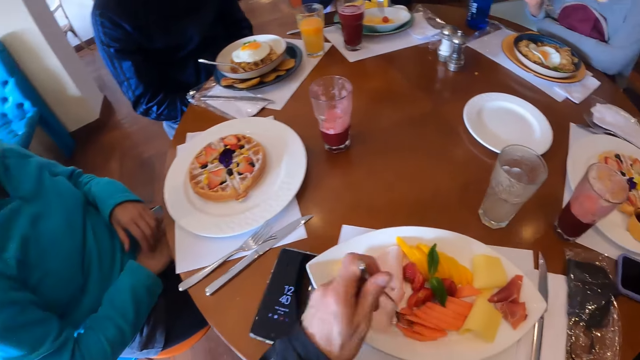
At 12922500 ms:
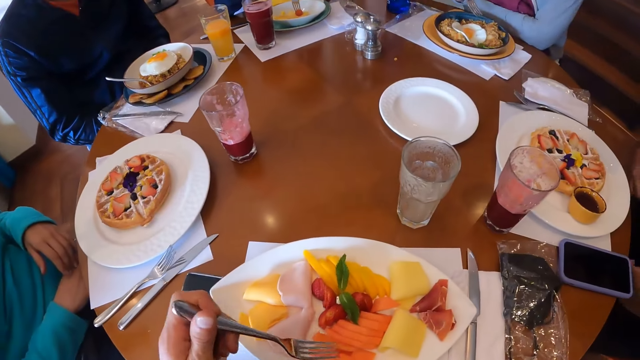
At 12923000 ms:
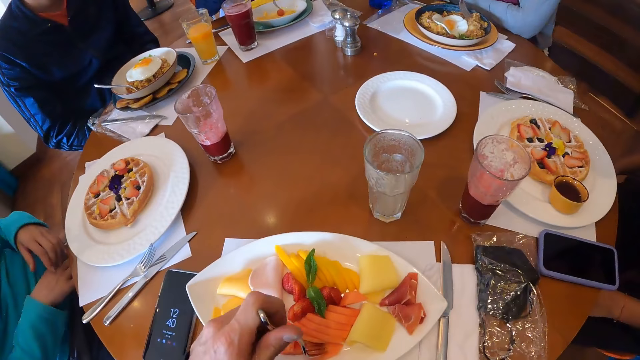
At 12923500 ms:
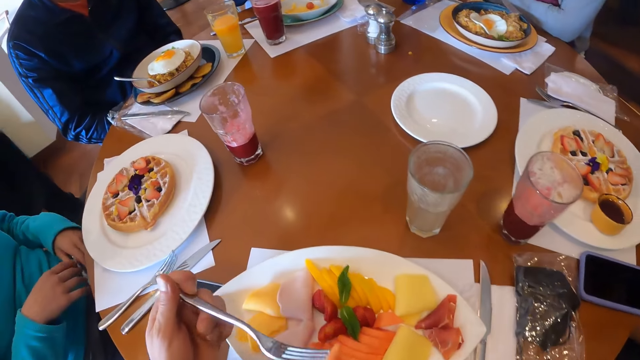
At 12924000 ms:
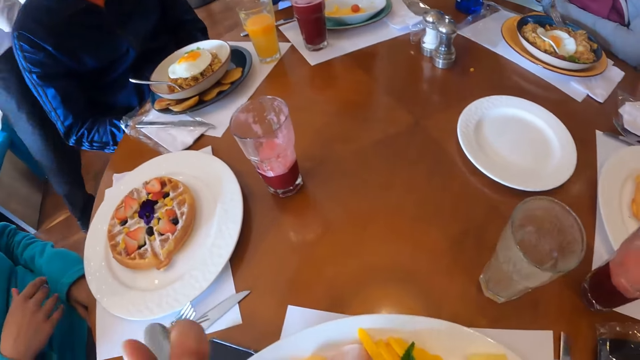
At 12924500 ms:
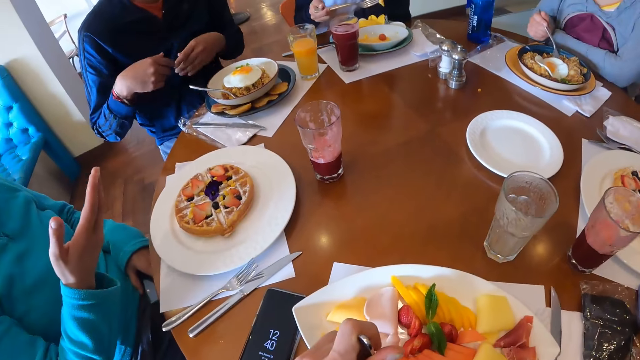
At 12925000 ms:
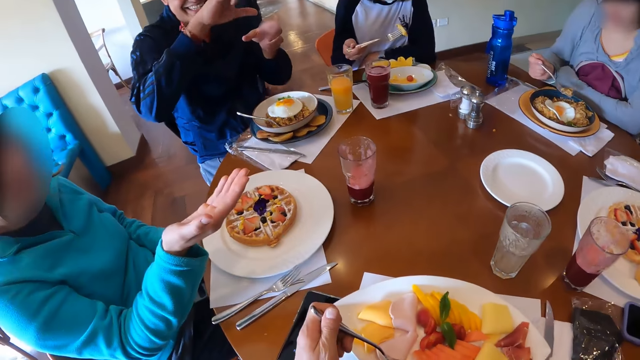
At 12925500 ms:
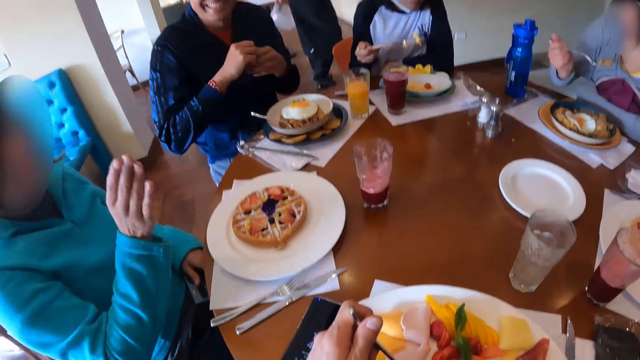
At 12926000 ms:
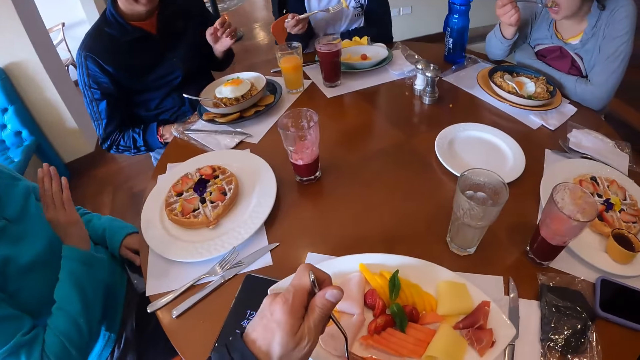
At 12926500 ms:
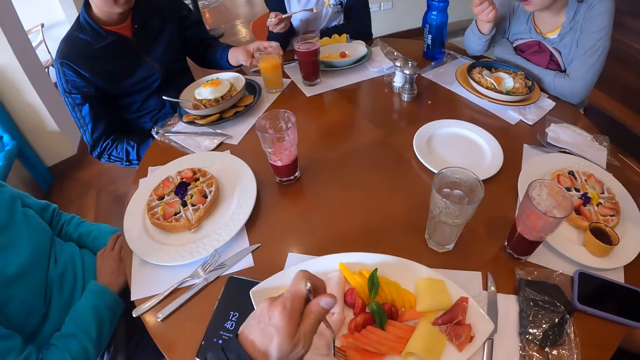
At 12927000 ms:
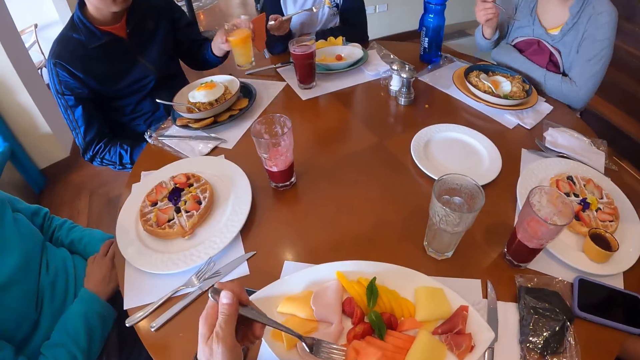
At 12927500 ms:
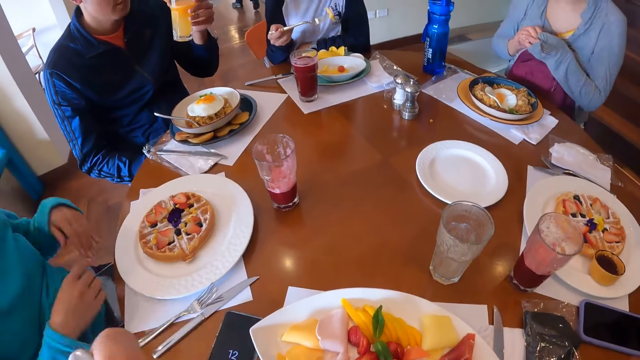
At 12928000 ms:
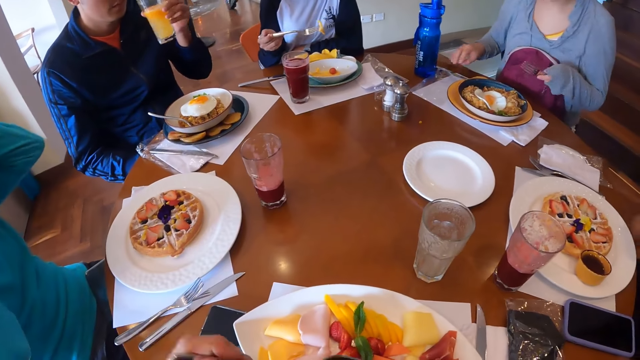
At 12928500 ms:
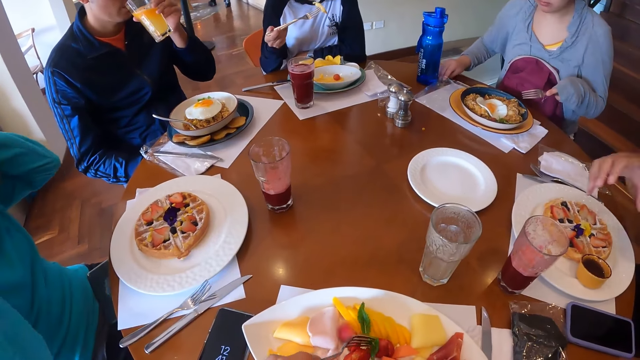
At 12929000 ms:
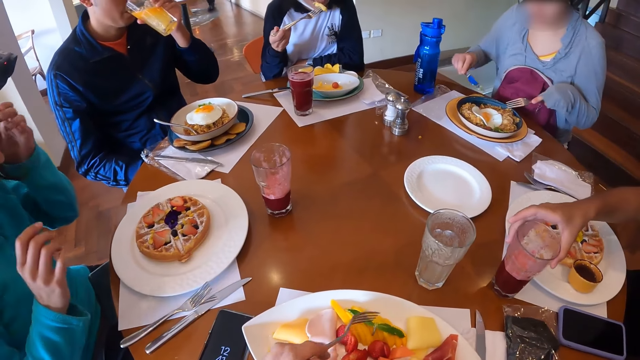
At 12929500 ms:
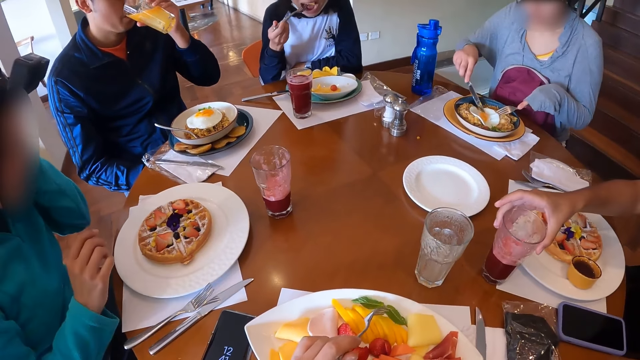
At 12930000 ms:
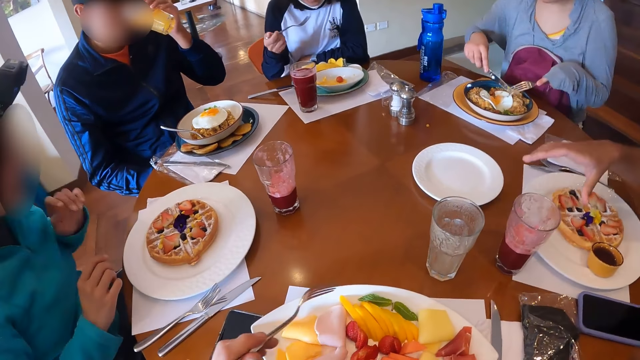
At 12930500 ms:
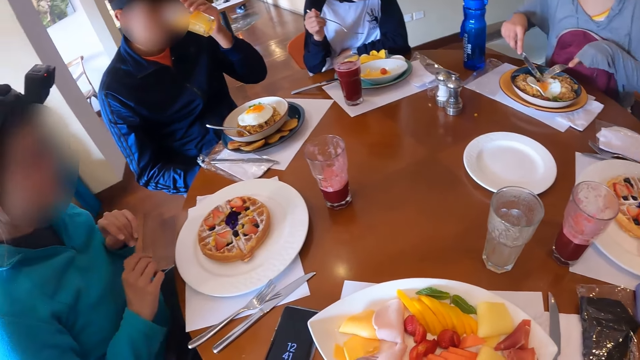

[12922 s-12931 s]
The camera wearer takes the fruit into the mouth. The lady gestures out. The camera wearer picks the fruit with the fork spoon. A man picks up the glass of juice from the table with his left hand. The camera wearer takes the fruit into the mouth. They pick the fruit with the fork spoon. The man drinks from the glass of juice with his left hand.

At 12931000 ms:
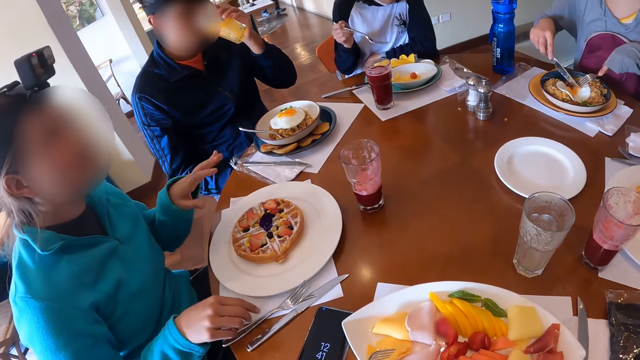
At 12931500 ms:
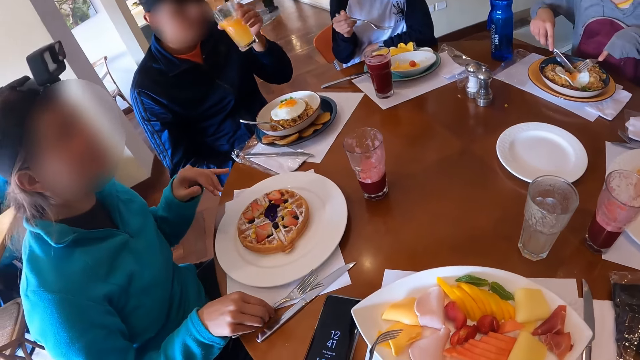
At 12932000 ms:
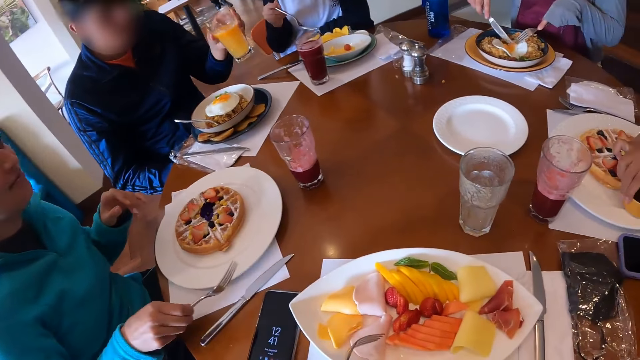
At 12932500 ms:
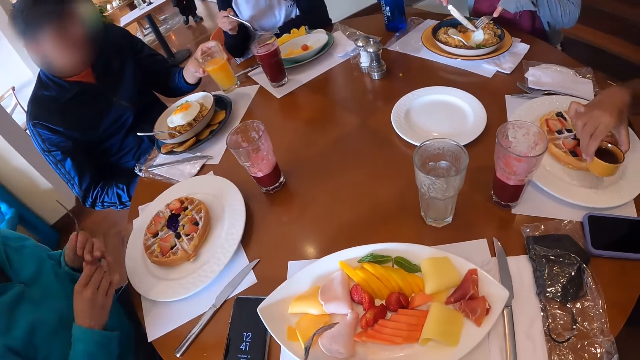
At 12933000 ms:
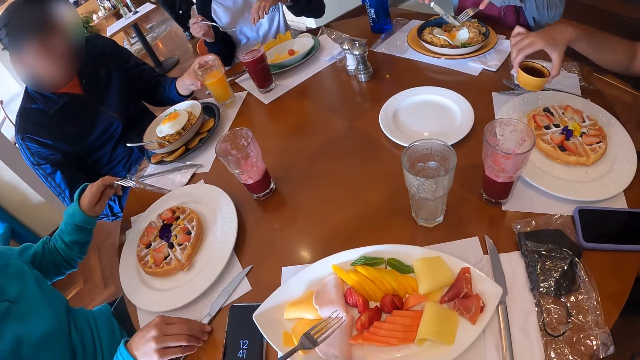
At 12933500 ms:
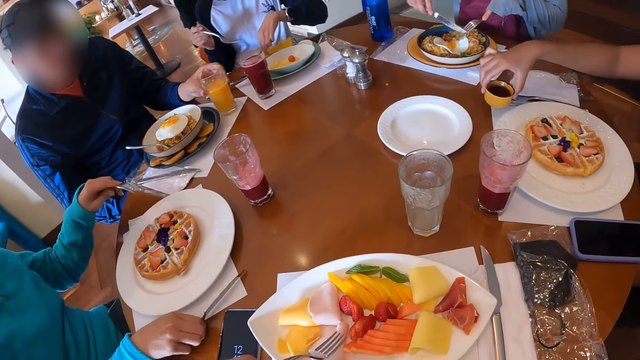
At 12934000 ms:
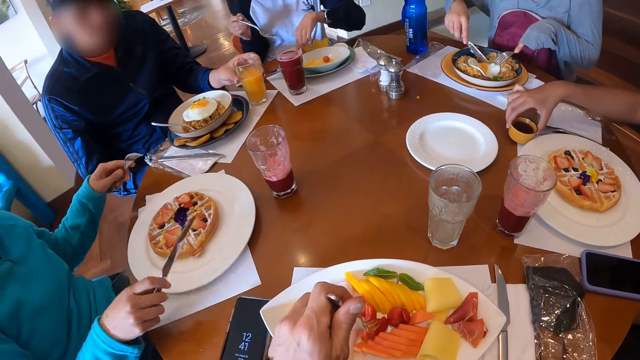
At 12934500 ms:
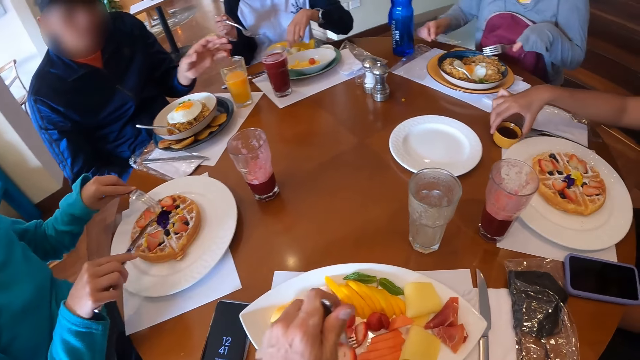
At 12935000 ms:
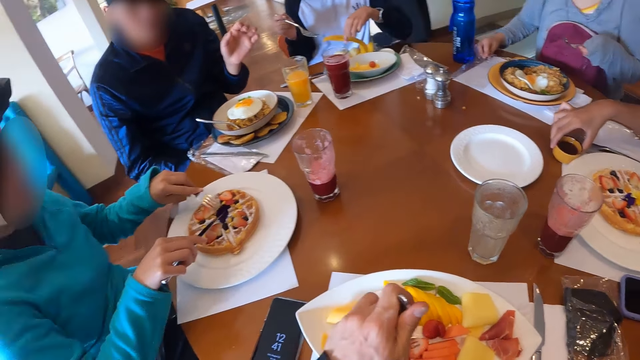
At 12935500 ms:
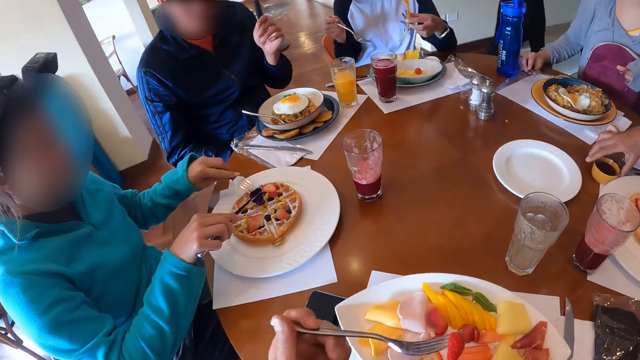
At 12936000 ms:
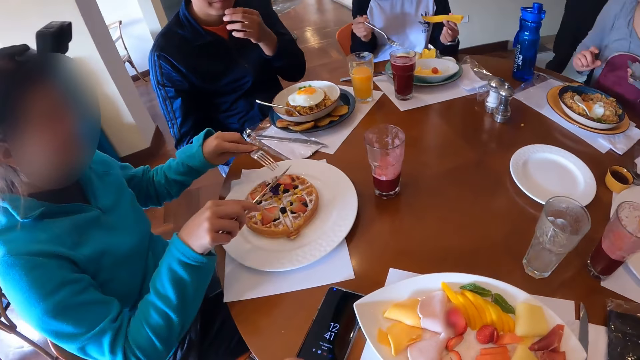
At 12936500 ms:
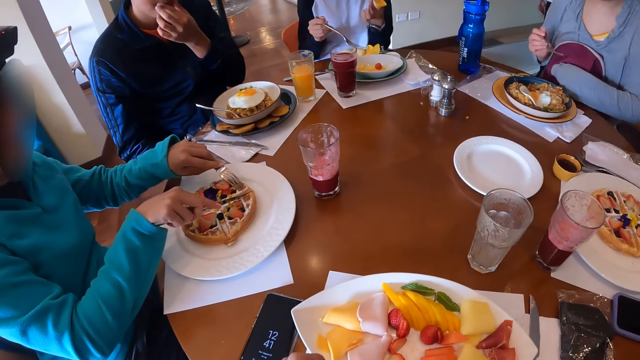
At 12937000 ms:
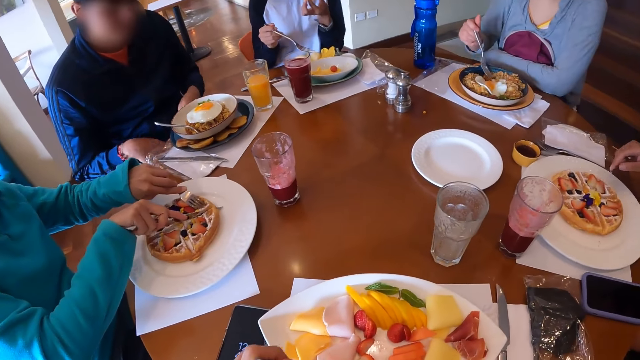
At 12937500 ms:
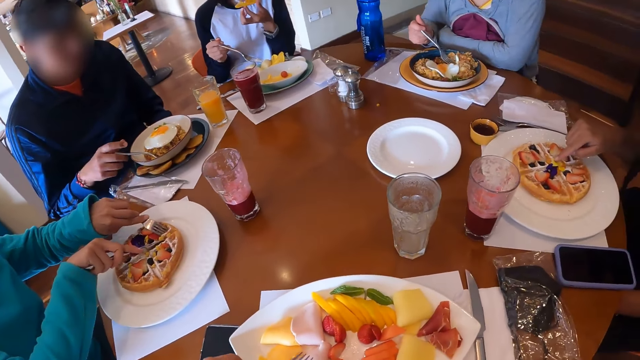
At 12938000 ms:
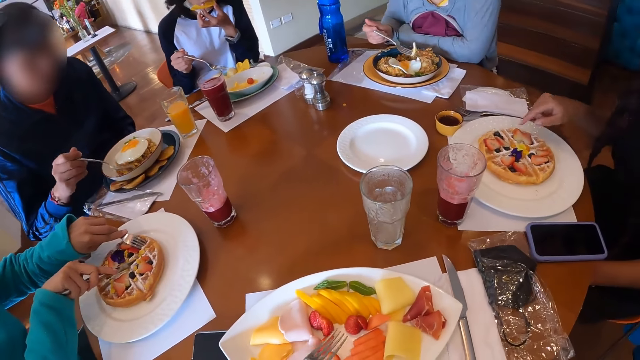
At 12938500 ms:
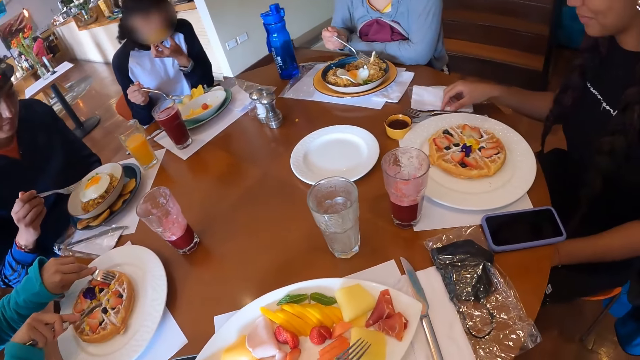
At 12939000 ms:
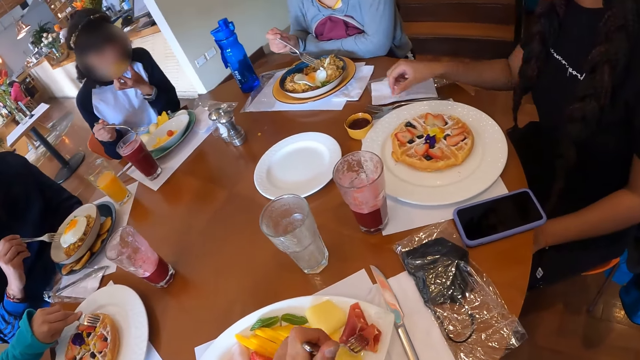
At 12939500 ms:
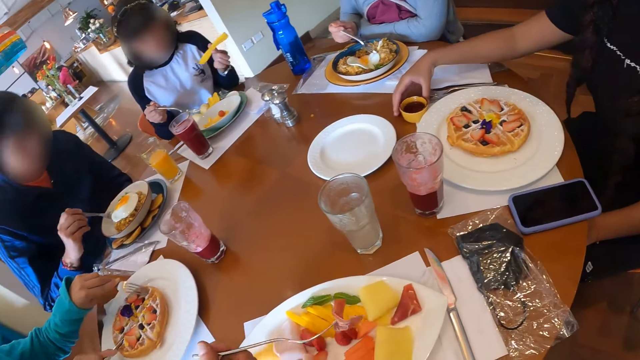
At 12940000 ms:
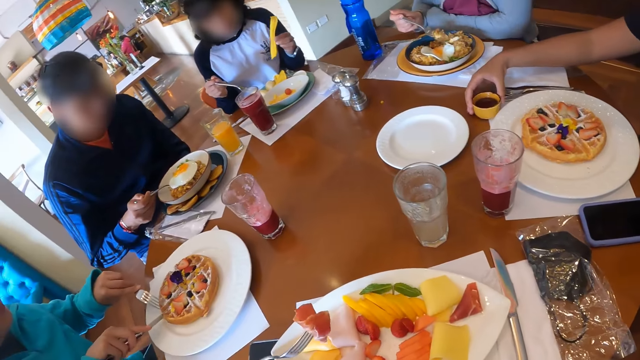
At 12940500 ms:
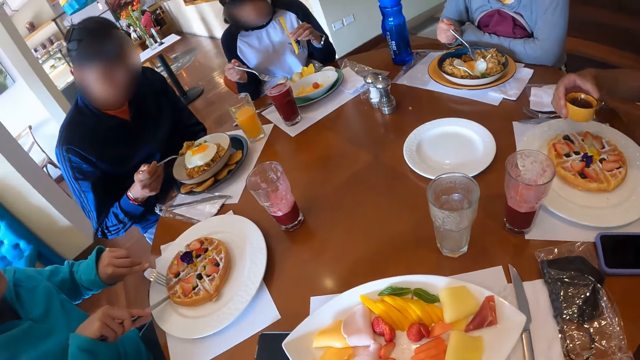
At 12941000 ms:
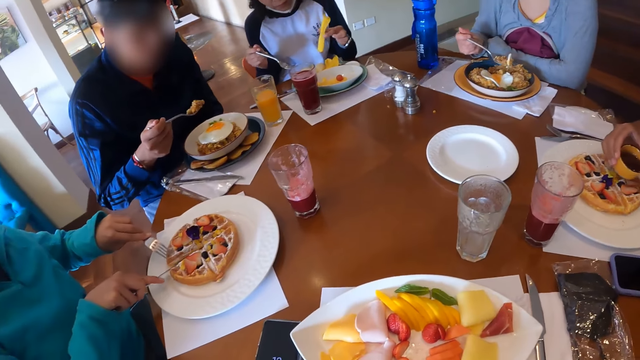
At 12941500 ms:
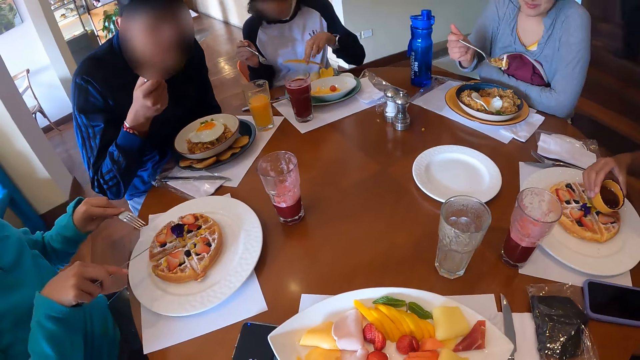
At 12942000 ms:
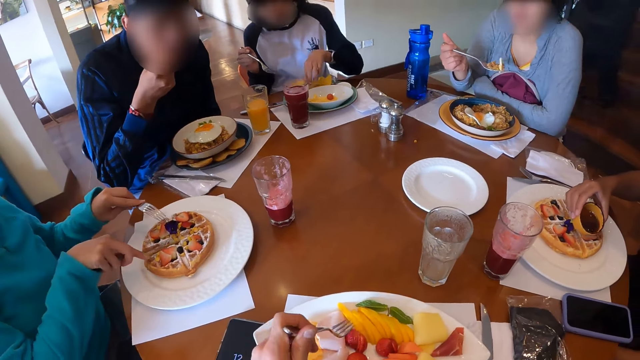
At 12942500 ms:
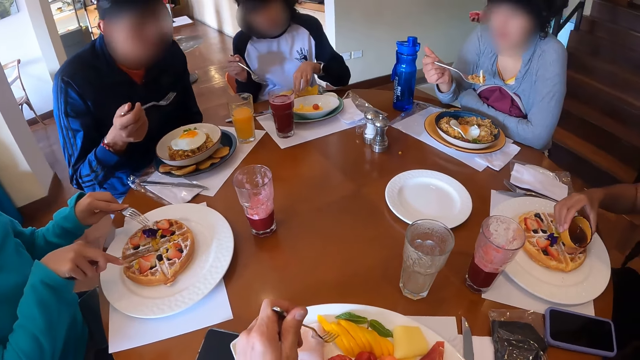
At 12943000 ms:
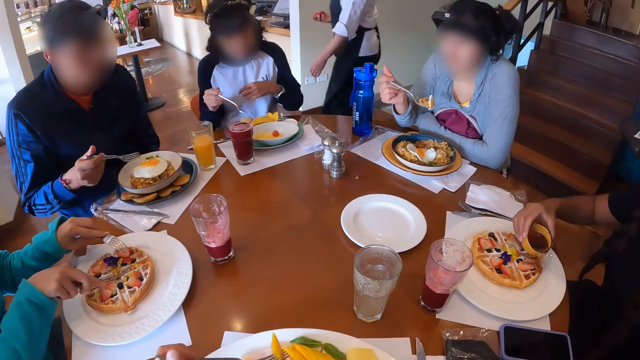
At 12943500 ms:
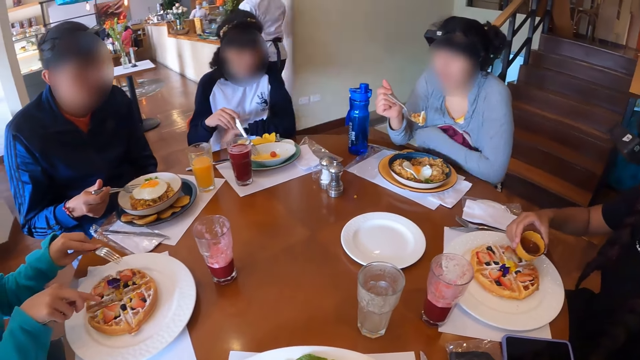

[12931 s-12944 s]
A woman picks up a fork from the table with her right hand. Another woman moves the sauce on the waffles plate to the table with her right hand. A man drops the glass of juice on the table with his left hand. The first woman picks up a knife on the table with her right hand. The first woman eats the waffles with the cutleries in her hands. The camera wearer takes the fruit into the mouth and picks the fruit with the fork spoon. The other woman touches the waffles with her right hand. The other woman picks up the sauce from the table with her right hand. The camera wearer takes the fruit into the mouth. They pick the fruit with the fork spoon. The other woman pours the sauce on the waffles with her right hand.
